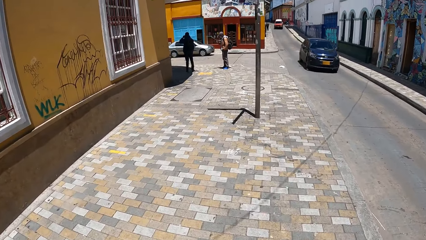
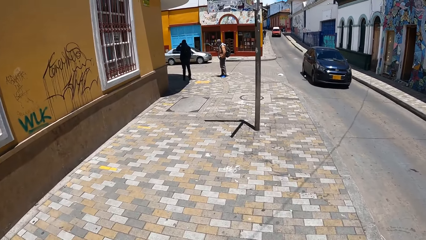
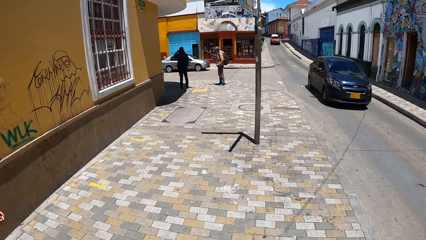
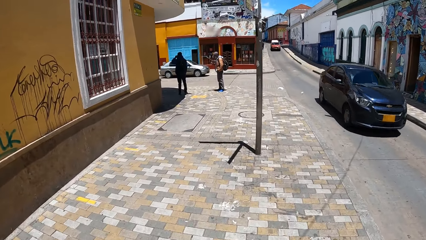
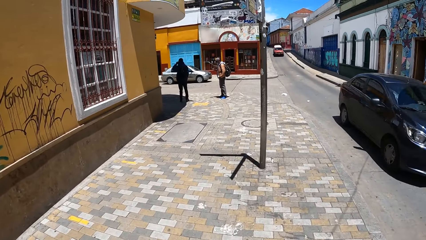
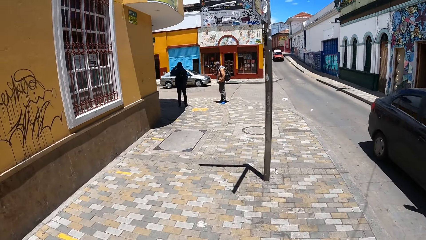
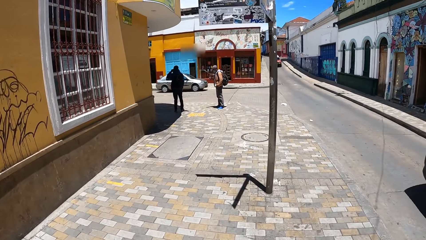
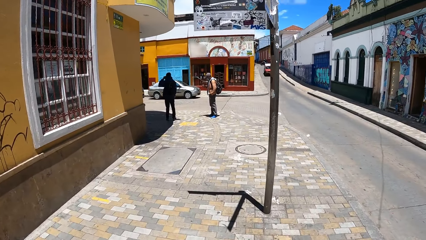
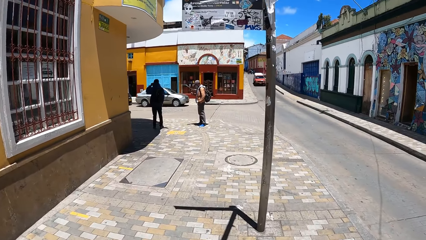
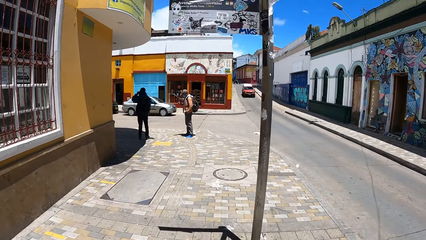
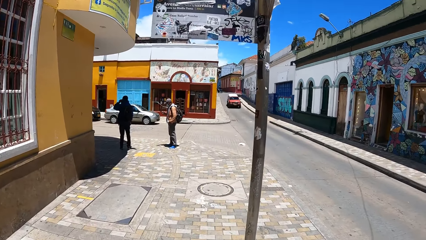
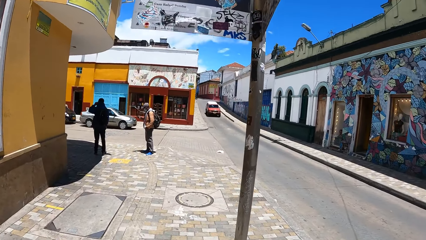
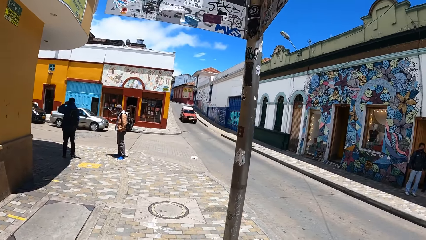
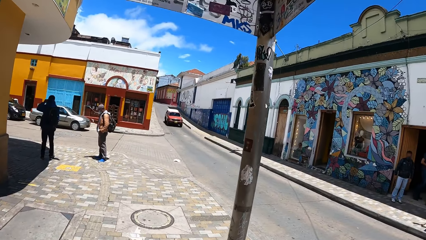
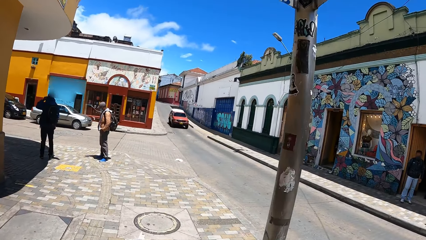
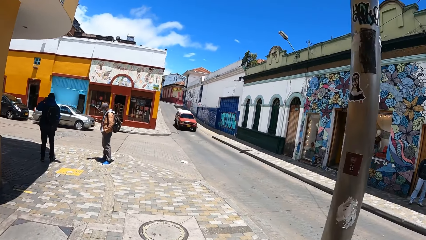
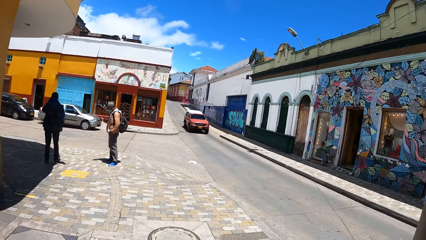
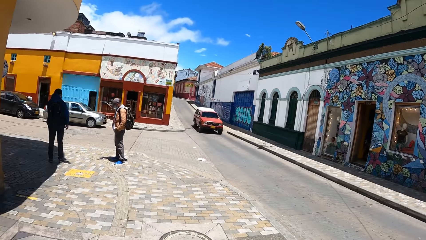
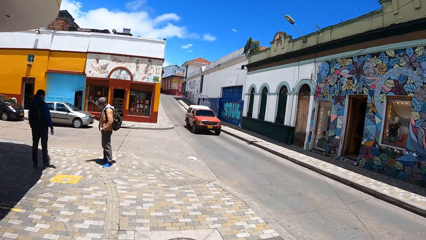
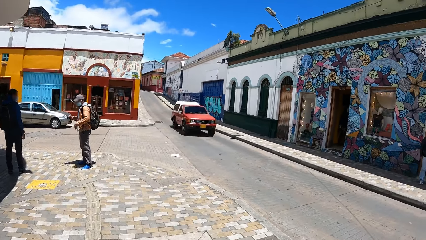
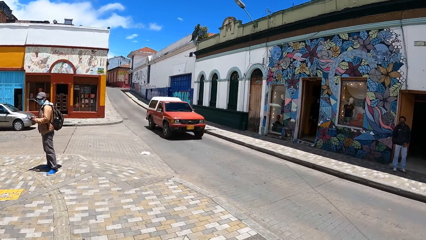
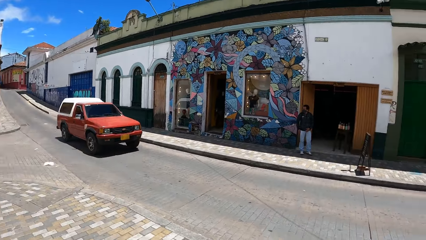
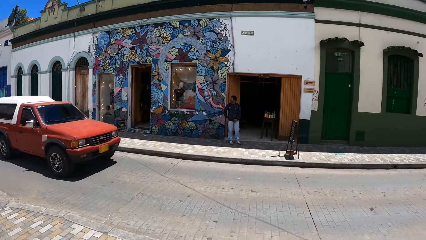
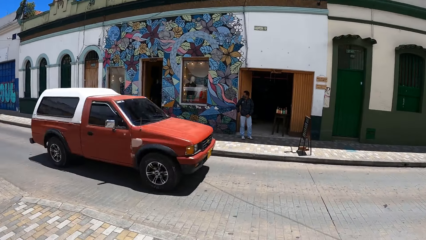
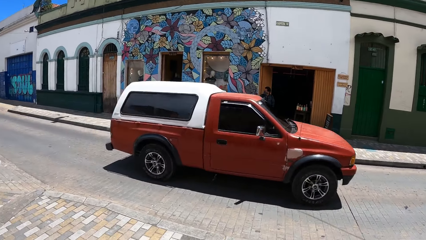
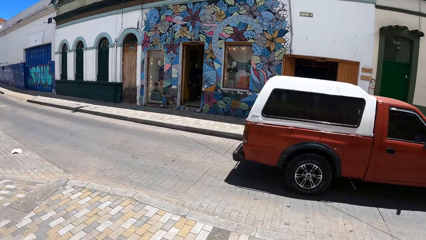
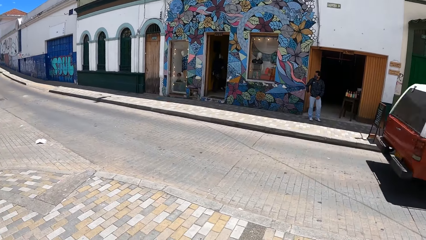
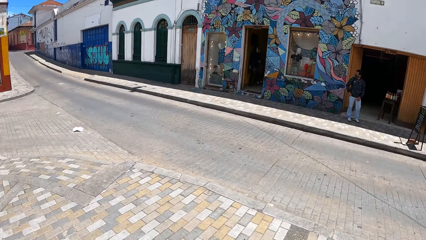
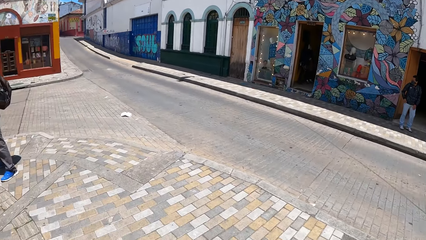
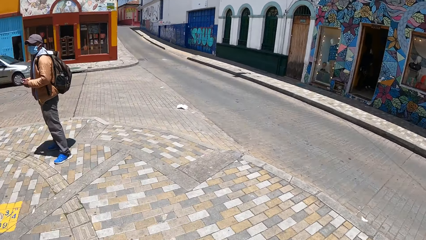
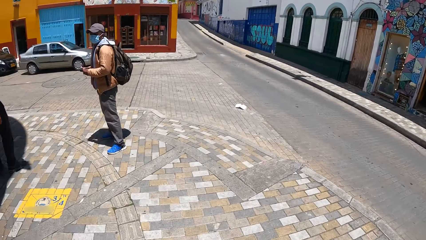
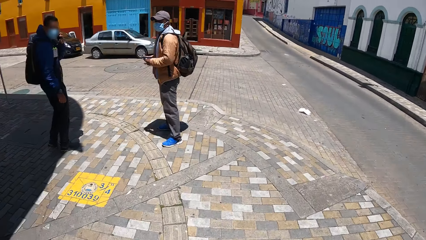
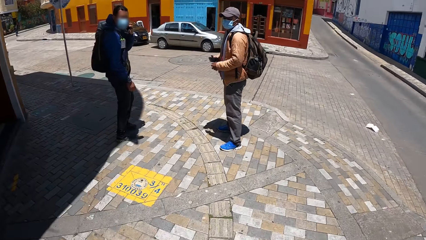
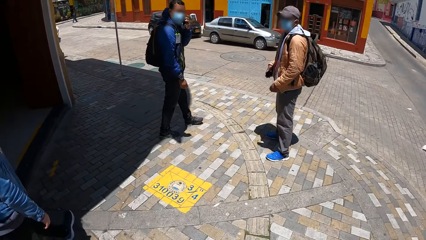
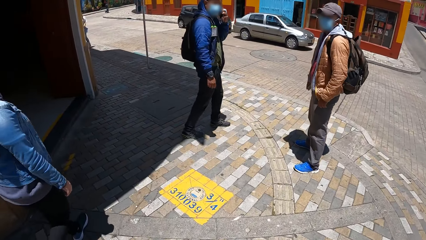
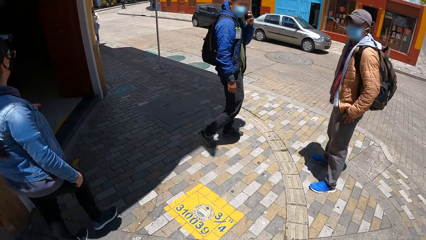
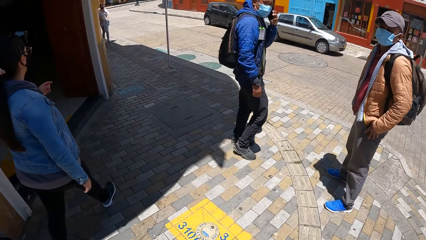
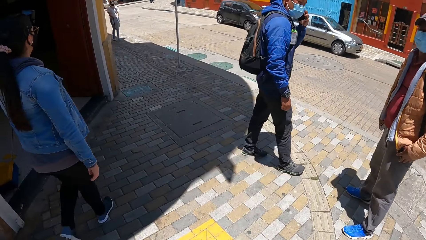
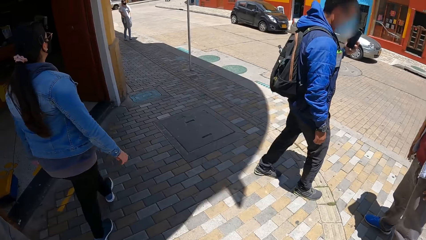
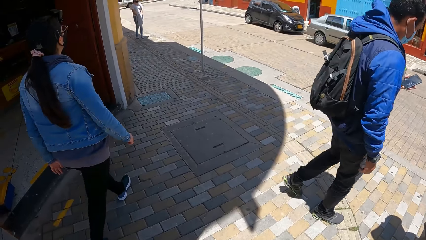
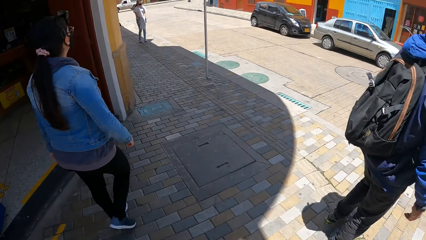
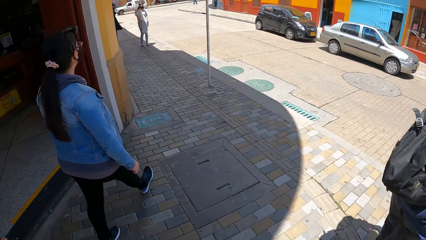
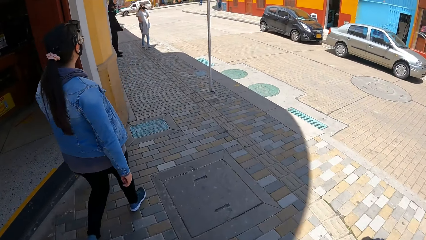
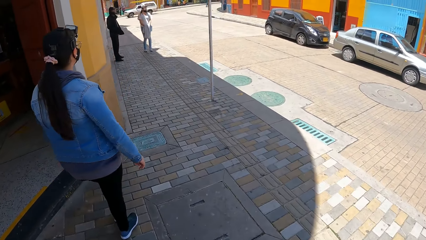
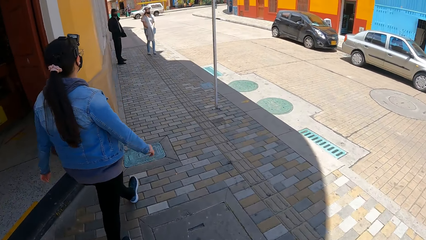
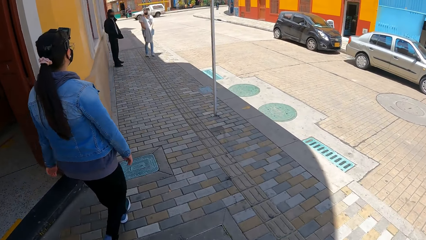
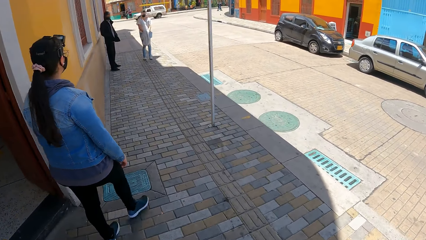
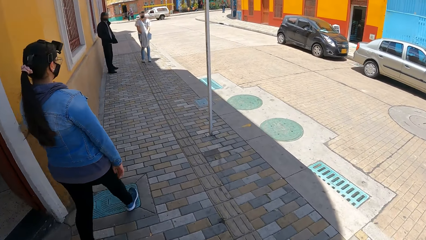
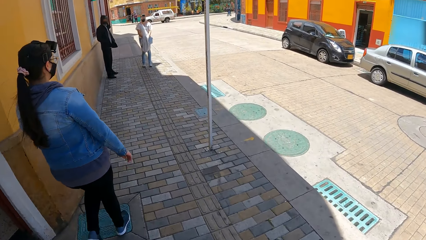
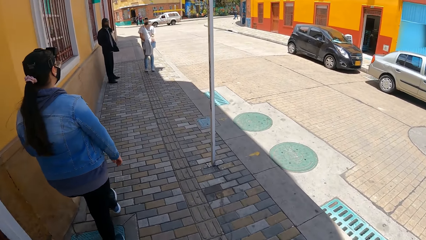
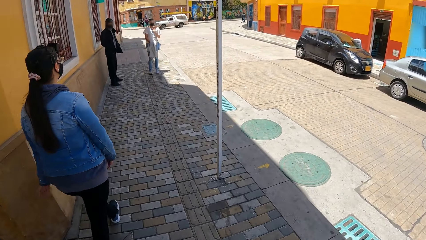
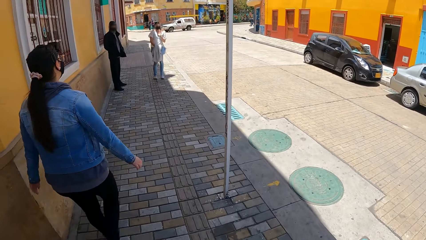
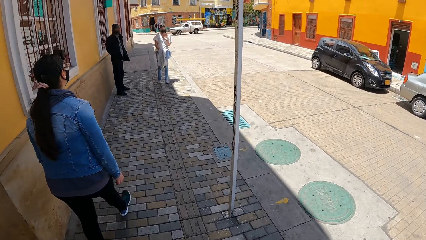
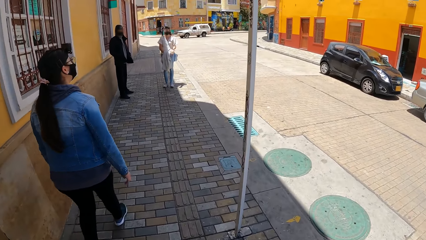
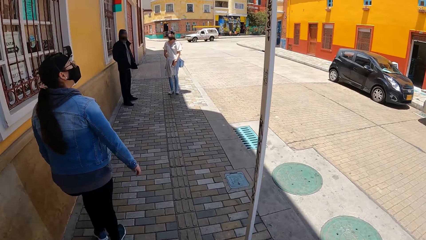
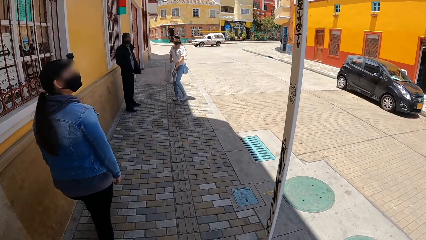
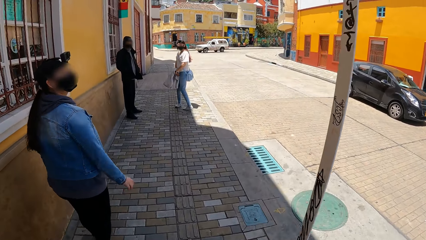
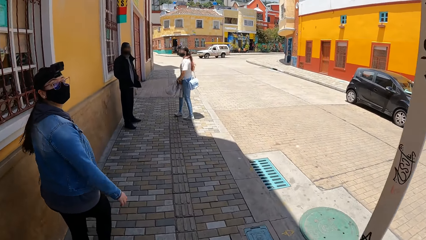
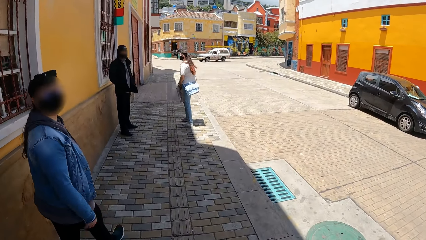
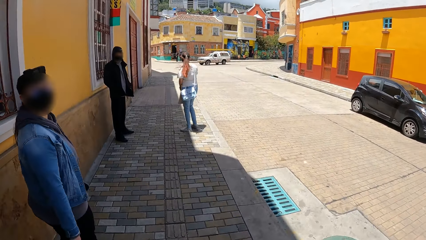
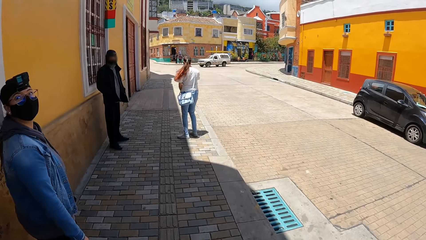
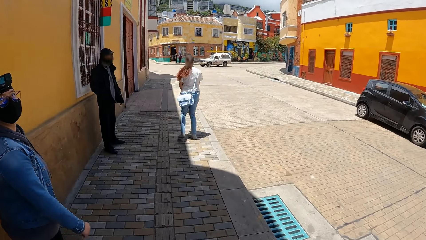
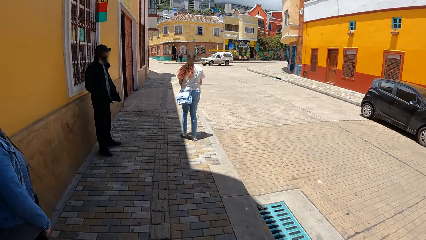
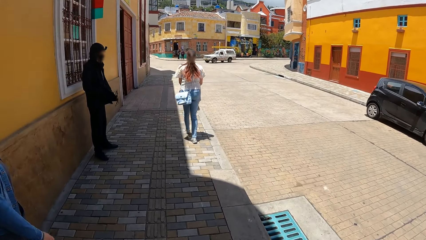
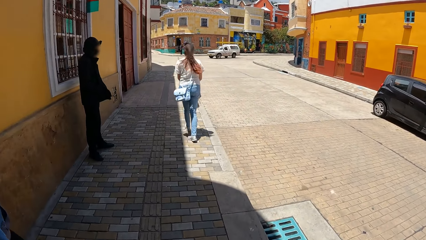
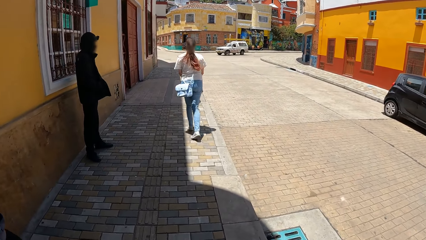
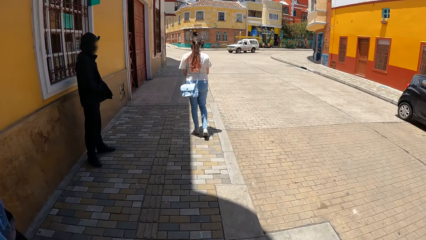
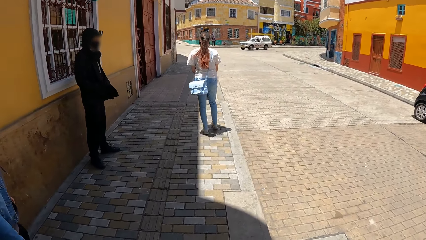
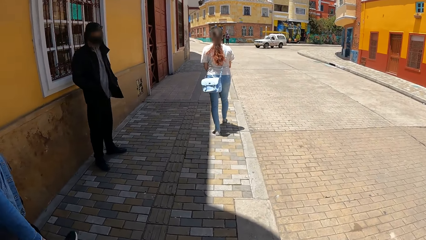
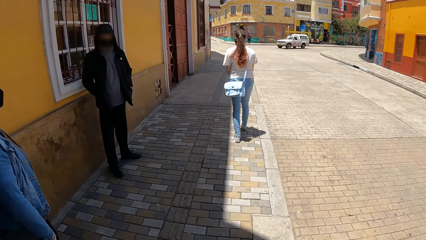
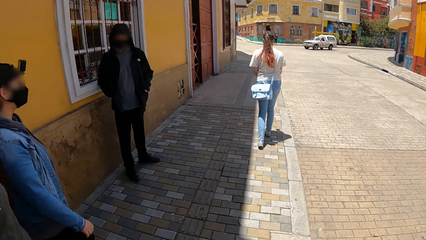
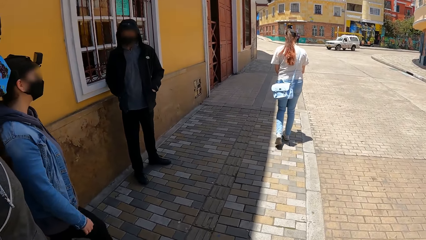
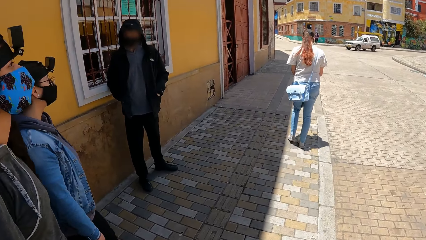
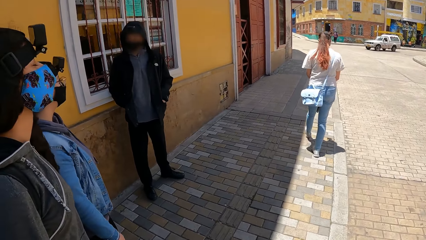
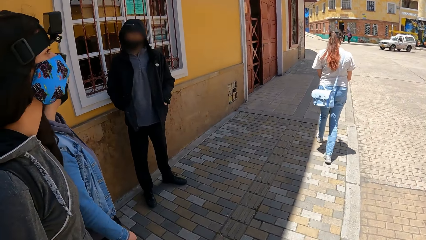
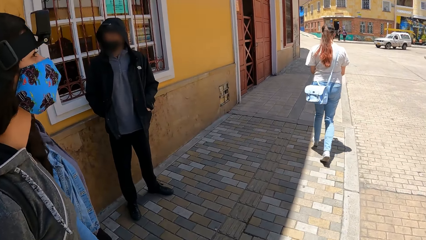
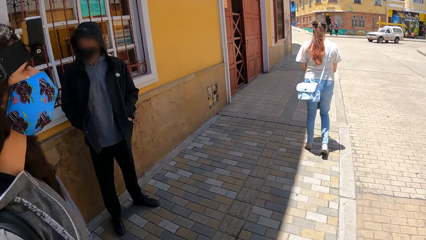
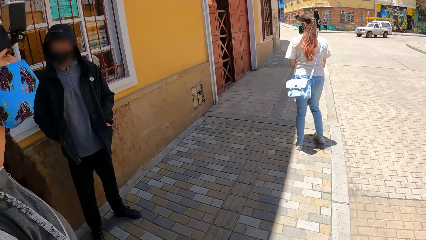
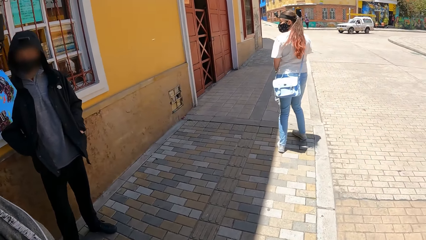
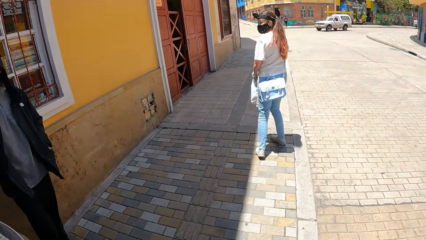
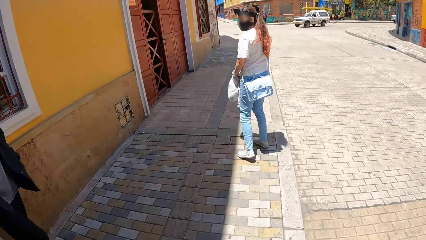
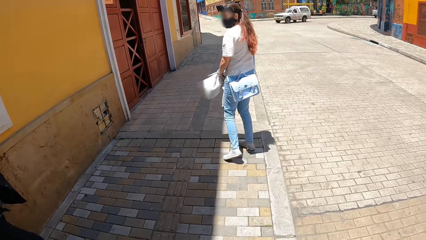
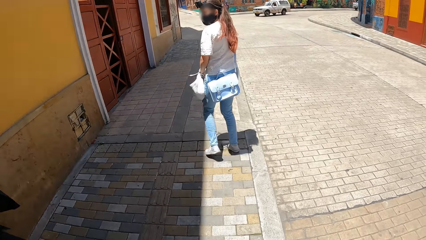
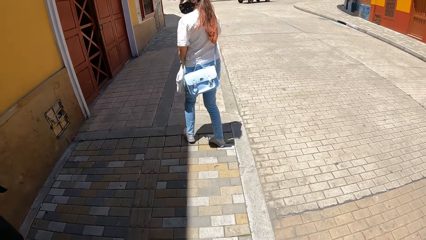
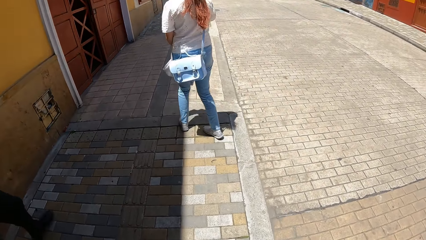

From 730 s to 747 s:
A black car drives past the camera wearer. They look around. An orange car drives past them. The person turns around. The camera wearer meets up with a man and a woman.
